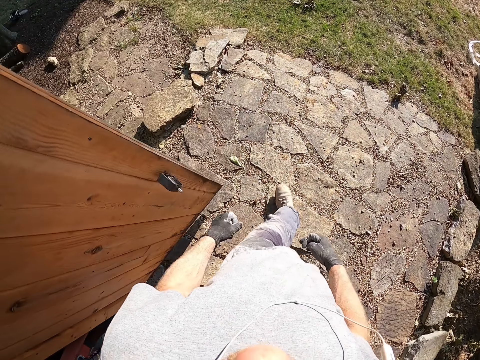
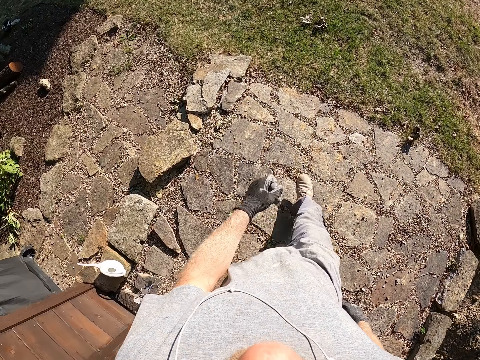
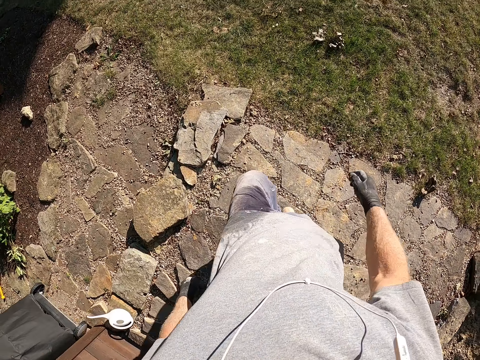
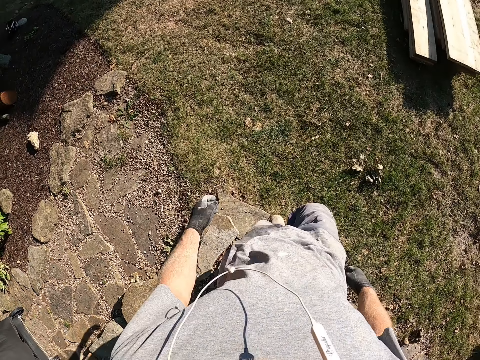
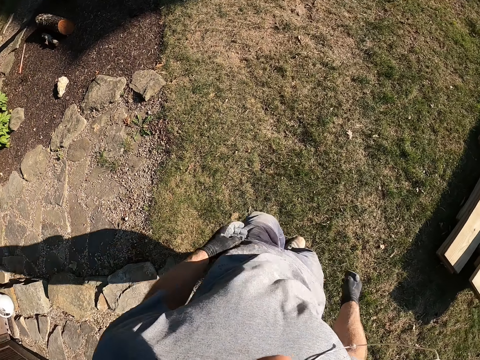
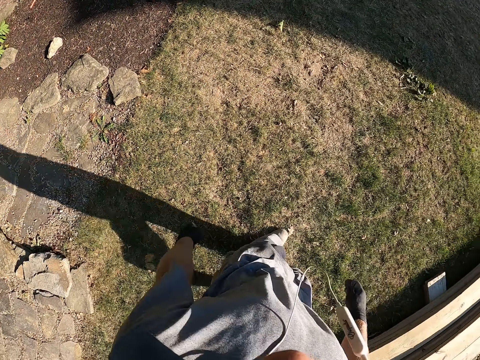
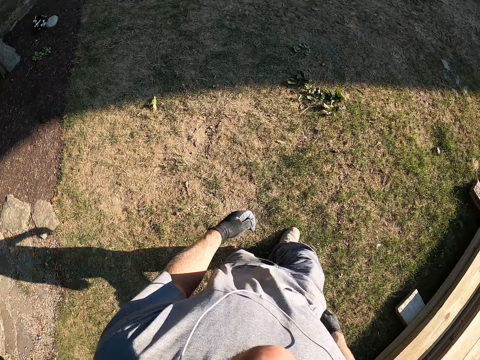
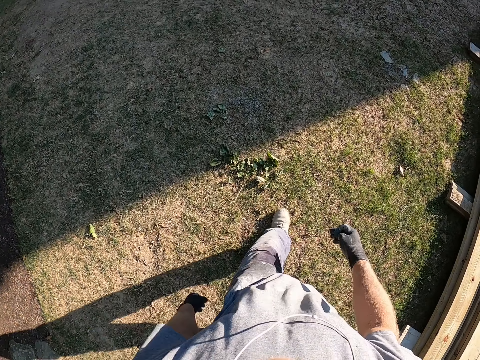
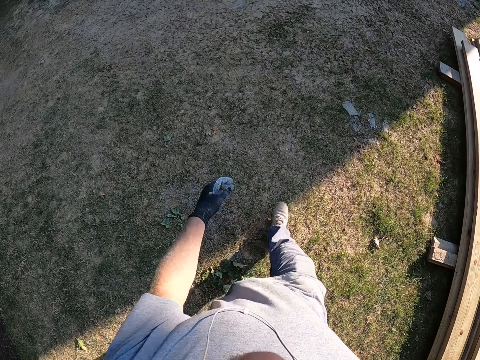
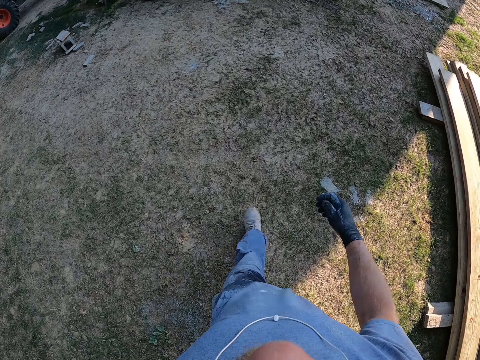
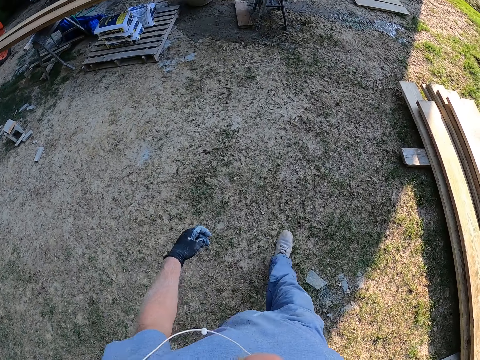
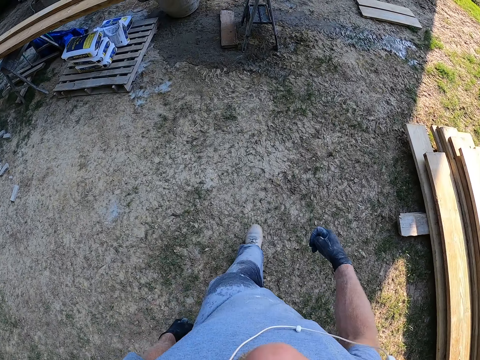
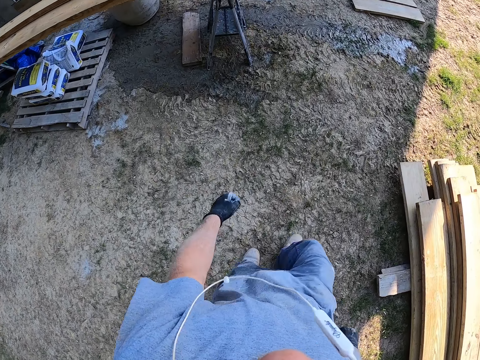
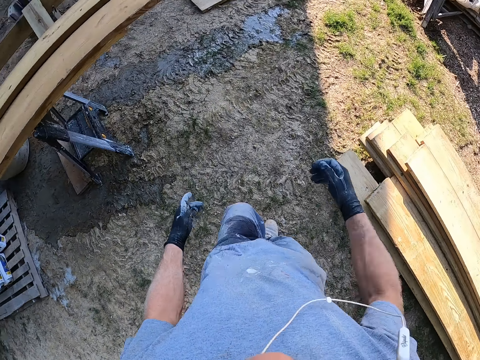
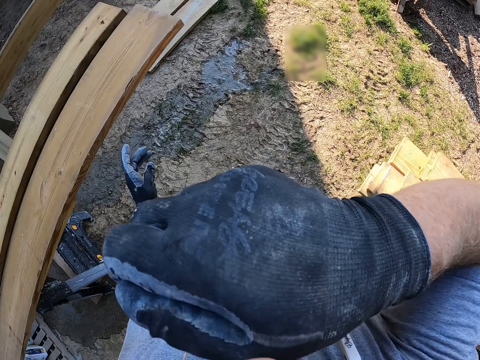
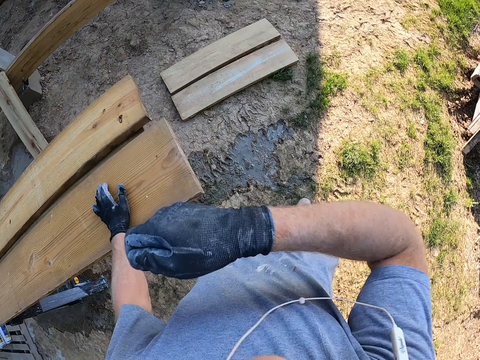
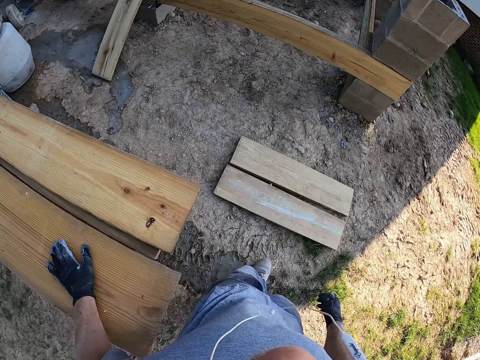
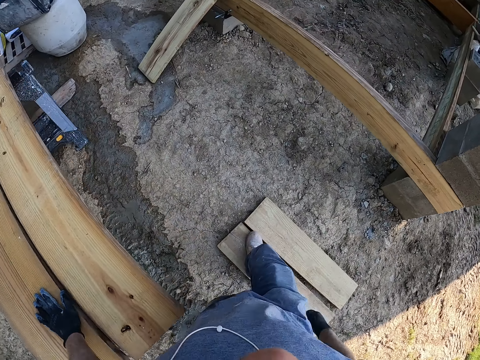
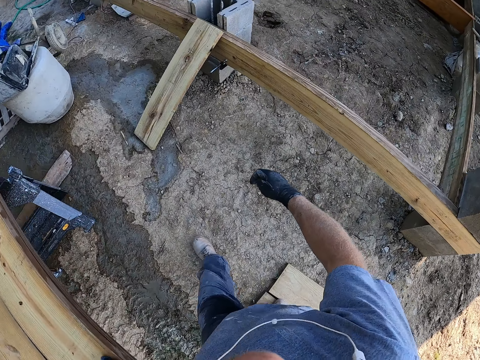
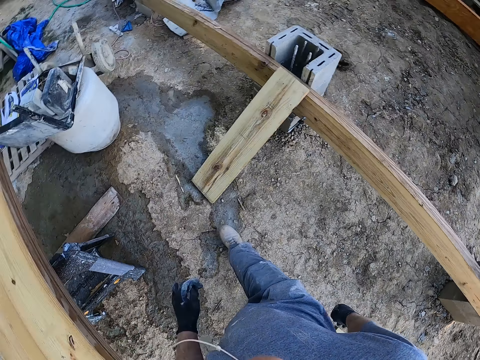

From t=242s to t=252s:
The camera wearer walks to the construction site. He touches his face.

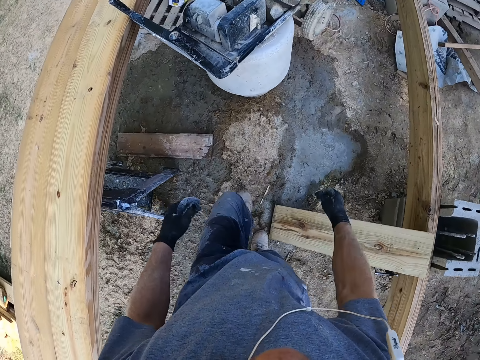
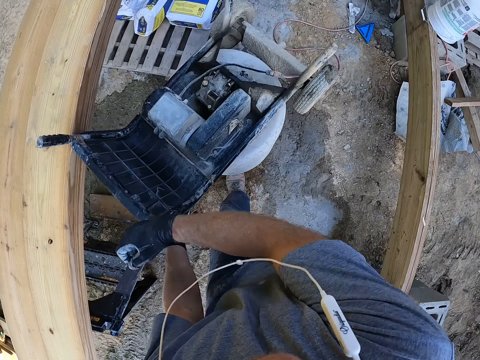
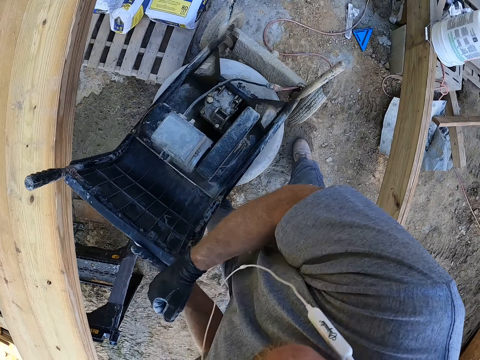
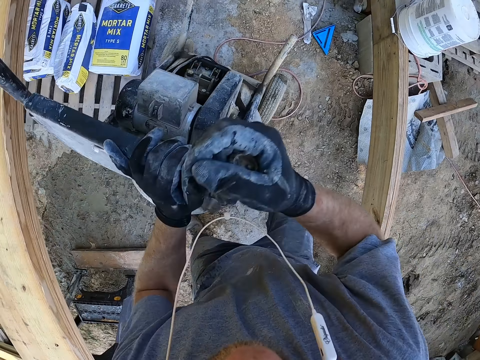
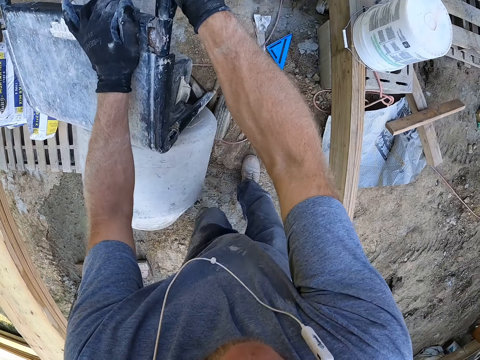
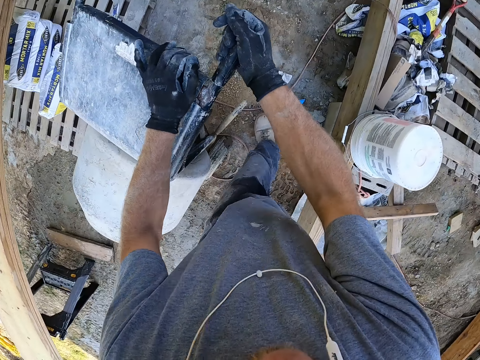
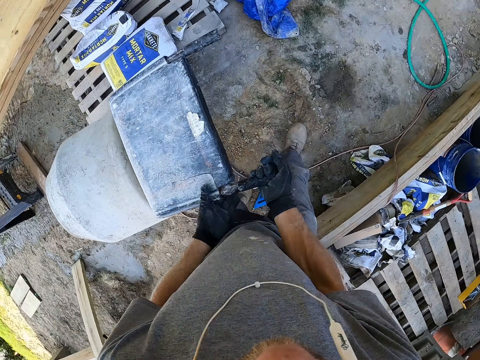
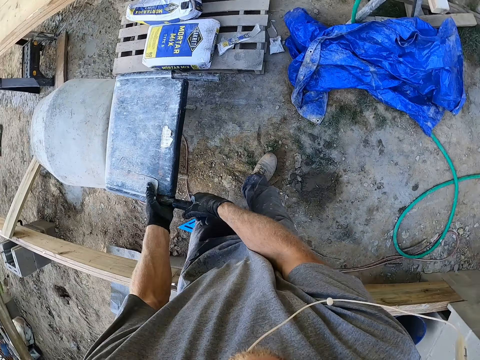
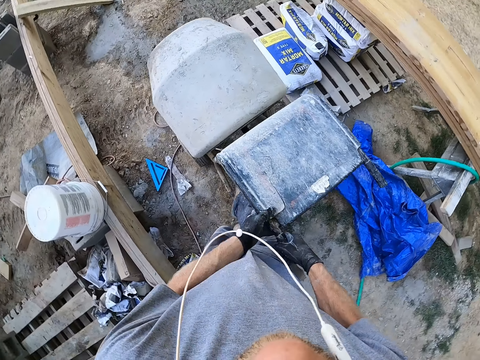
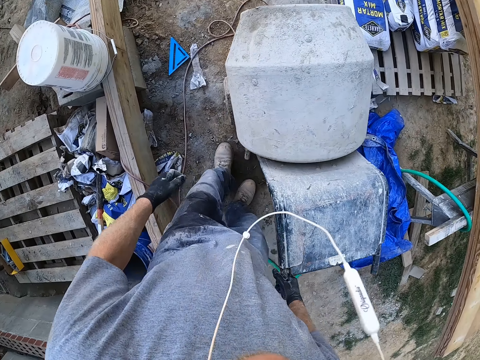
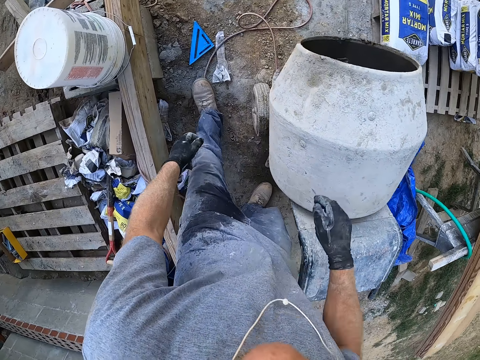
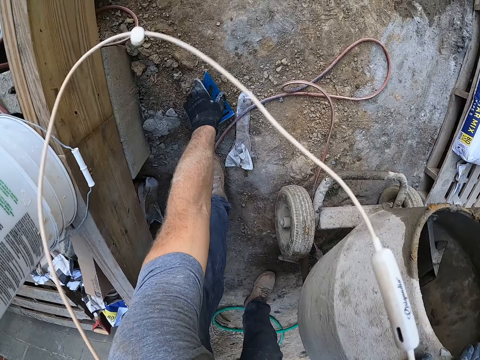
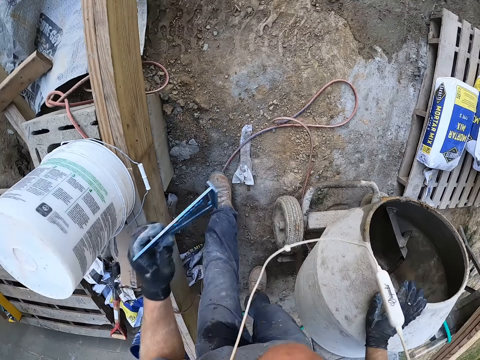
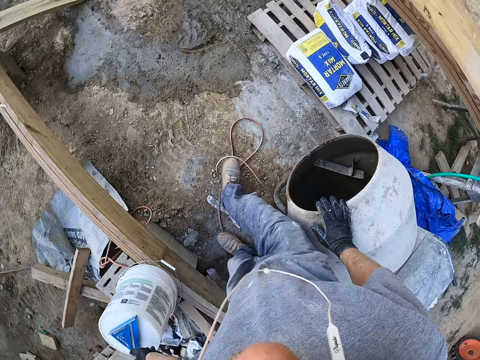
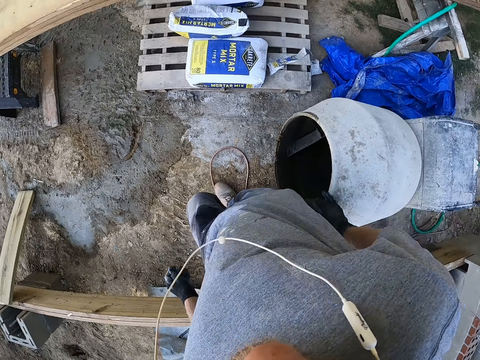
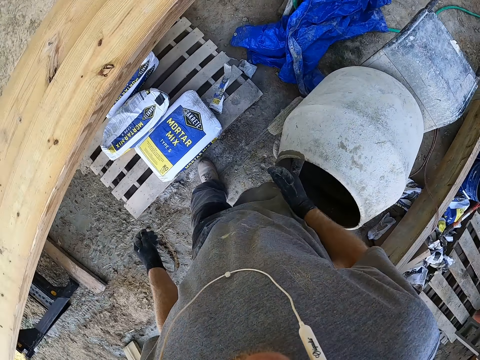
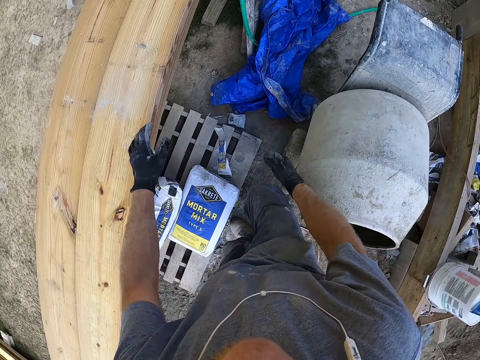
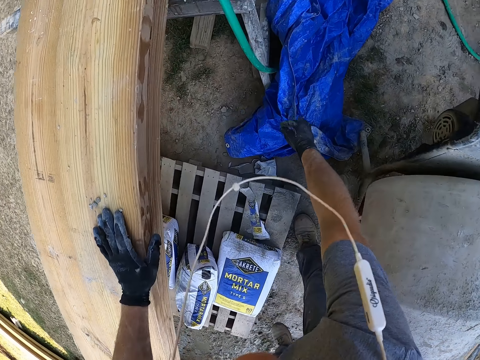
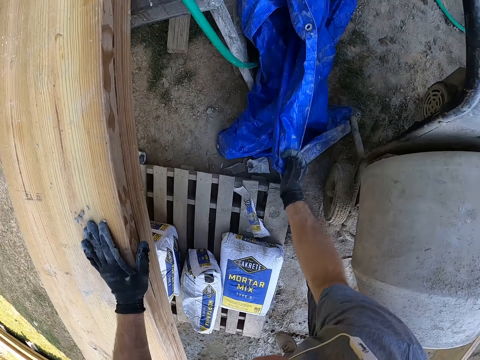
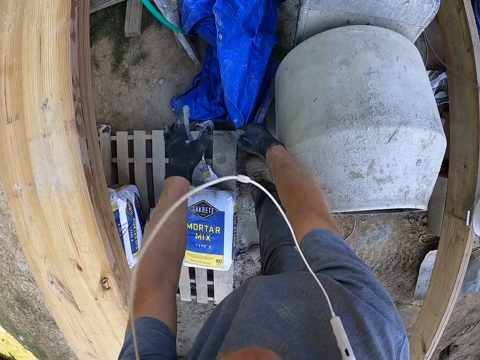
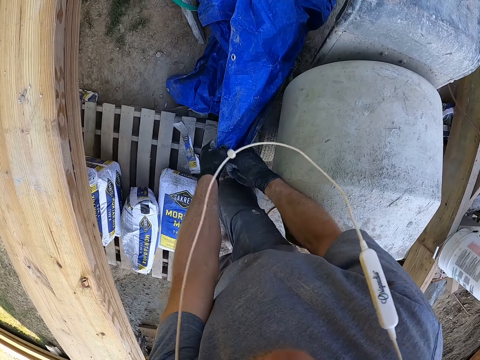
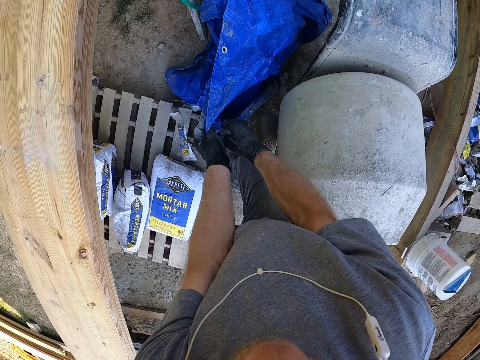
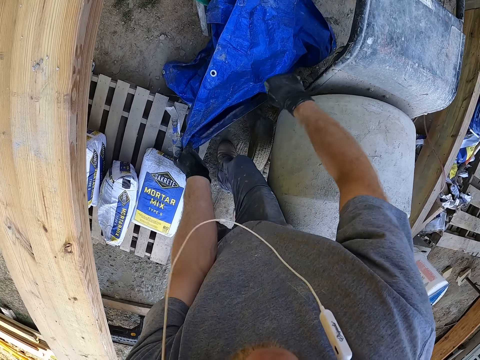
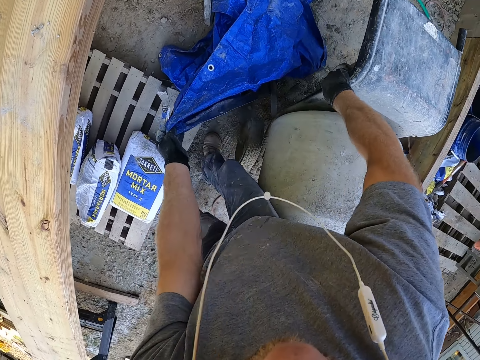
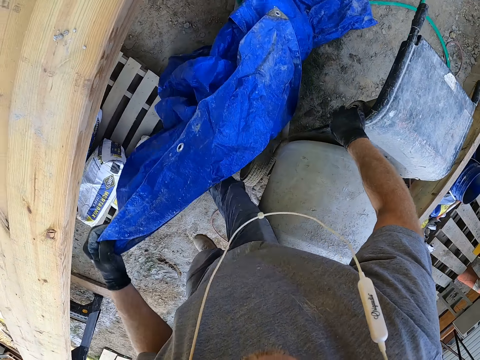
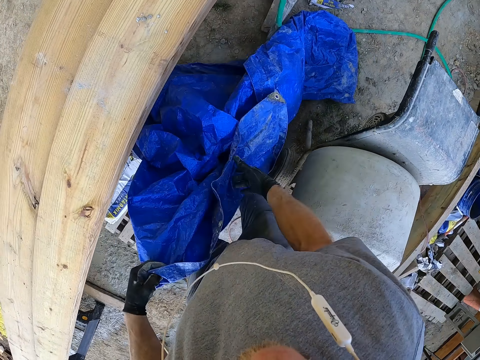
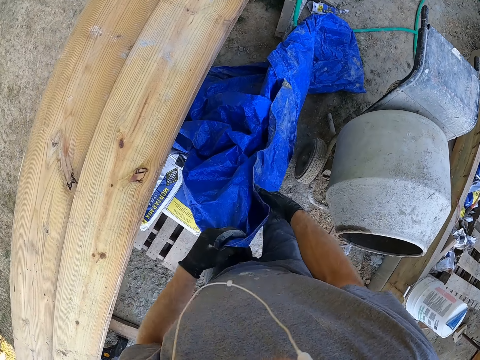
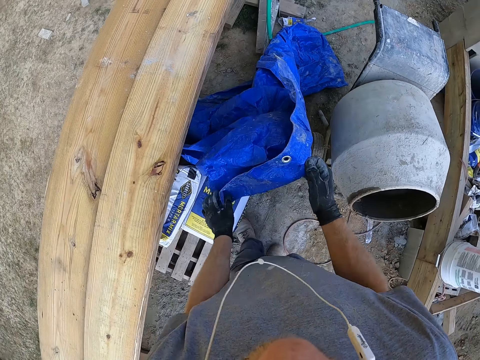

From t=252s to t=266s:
The camera wearer picks the machine. They turn the machine. They pick an item from the floor. They drop the item on the paint bucket. They walk around. They pick the canvas on the ground.

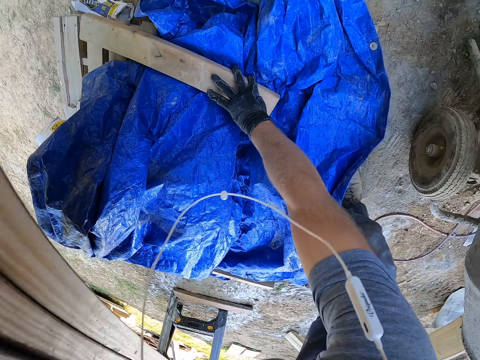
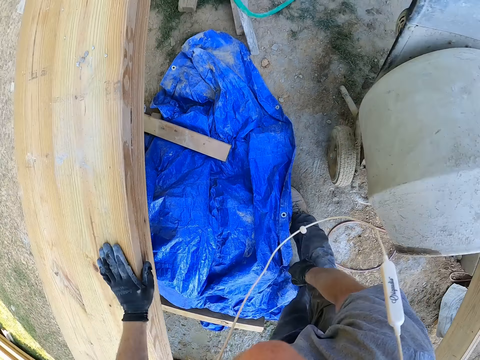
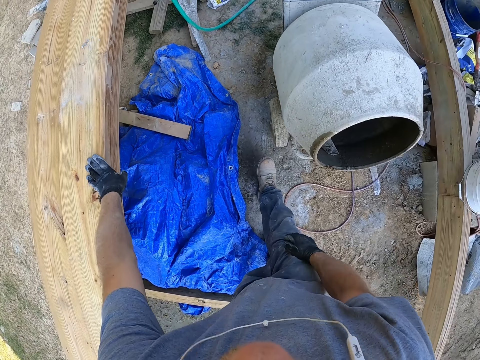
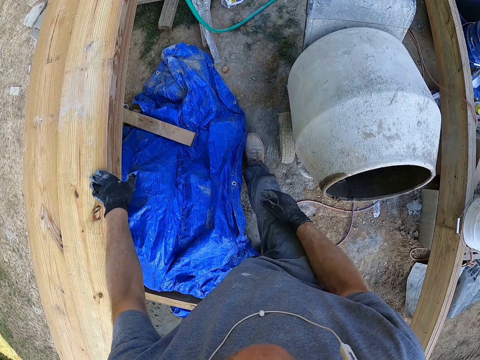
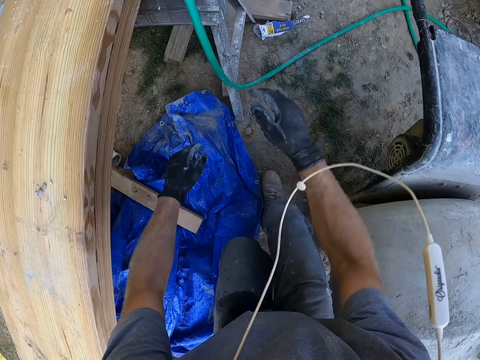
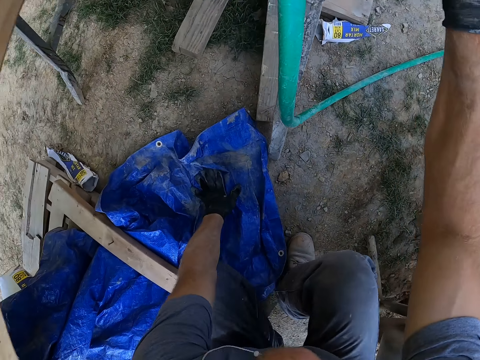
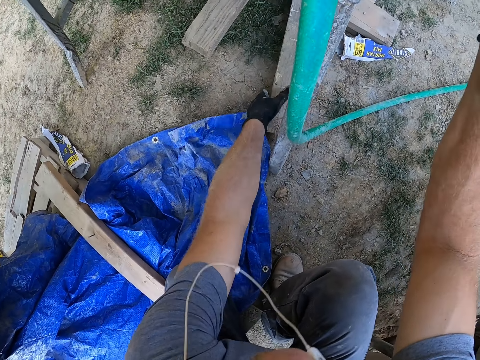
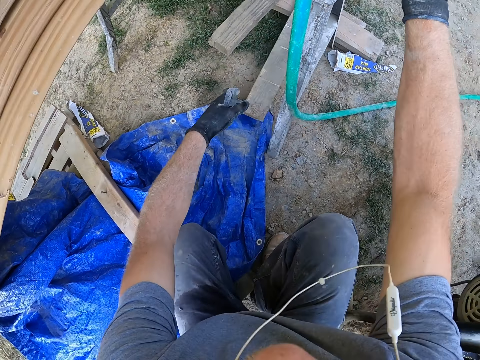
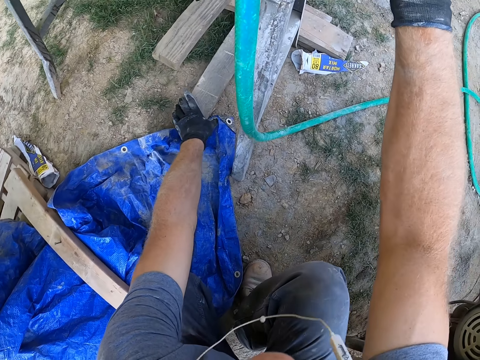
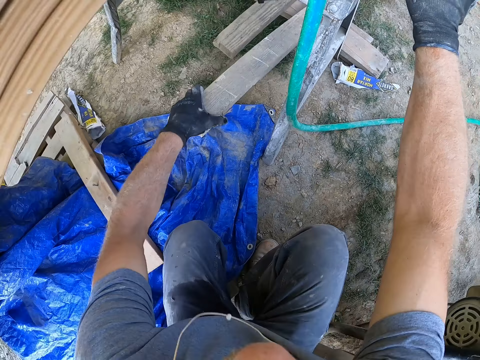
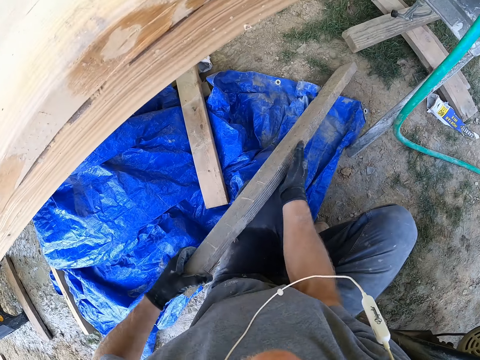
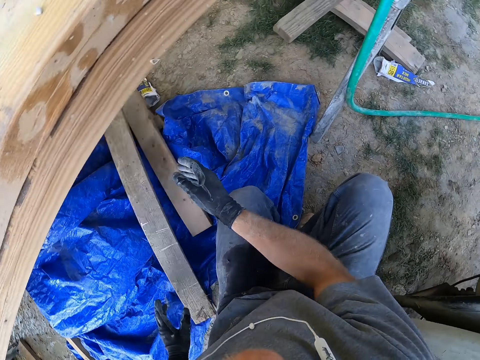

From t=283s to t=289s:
The camera wearer adjusts the wood. He picks a piece of timber from the ground. He touches the wrapper with his left hand. He holds something. He picks a wooden plank or piece of wood with his left hand. He holds the piece of wood. He drops the wooden plank on the wrapper.
